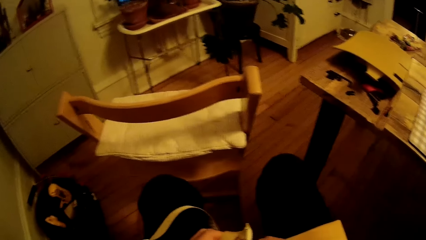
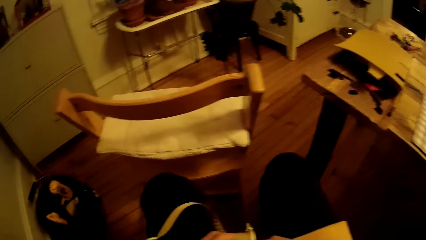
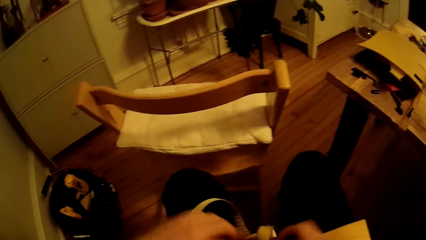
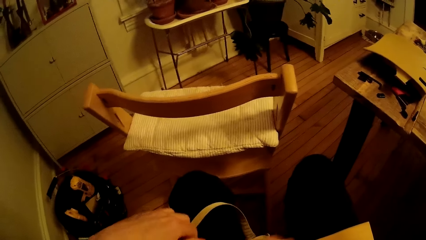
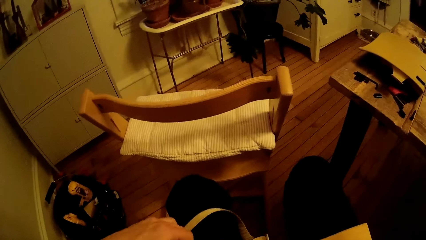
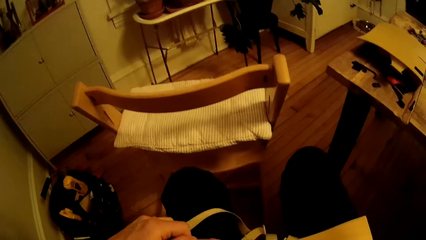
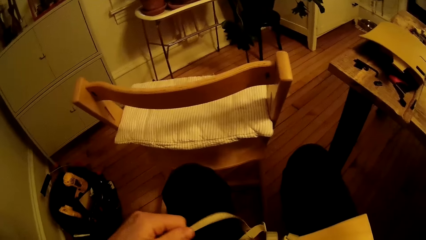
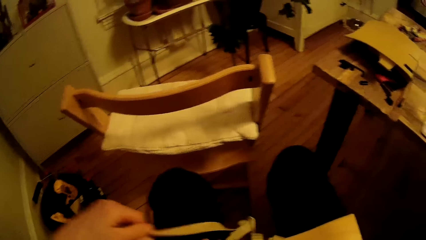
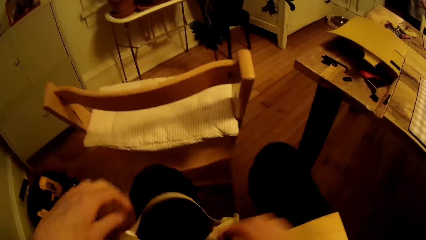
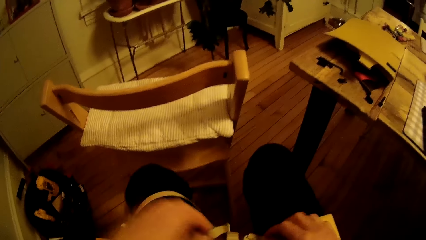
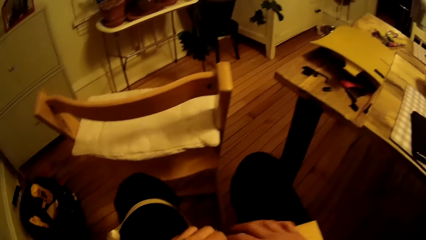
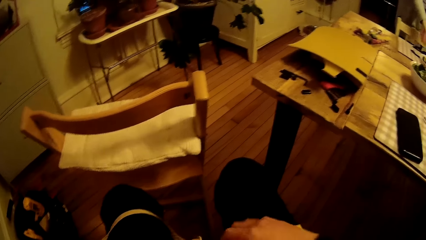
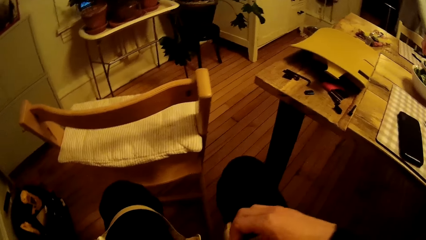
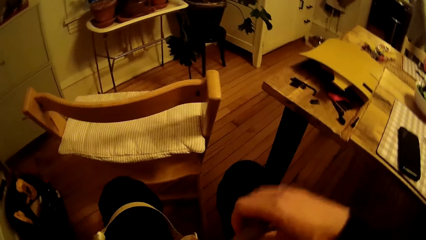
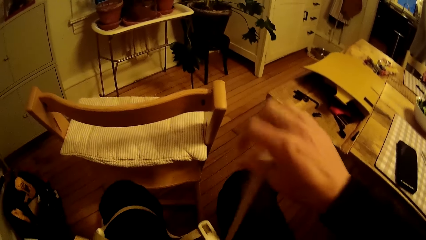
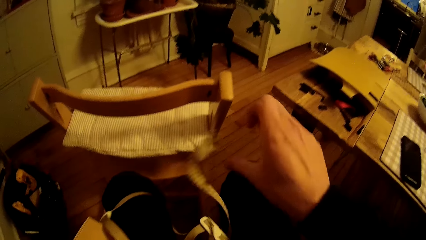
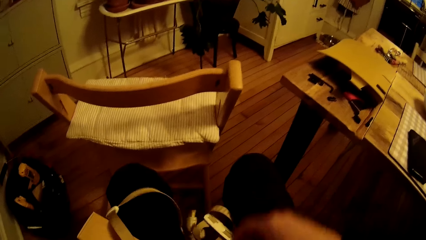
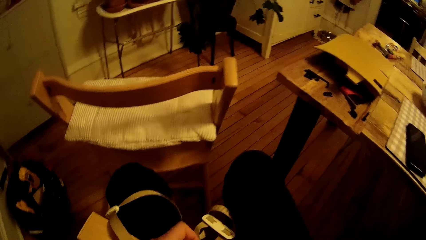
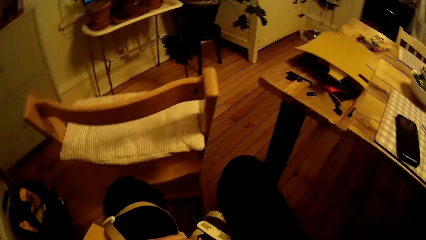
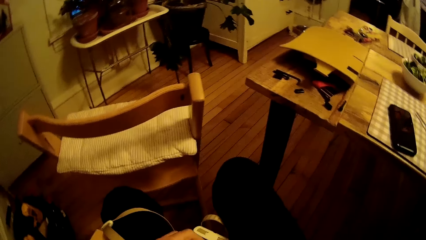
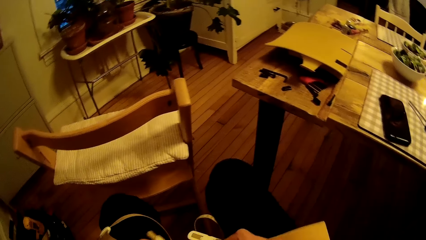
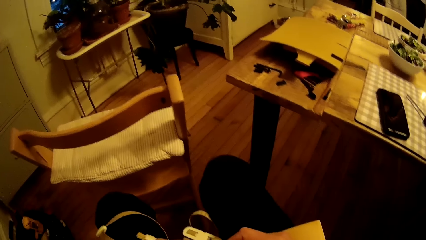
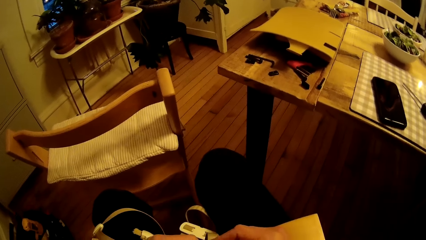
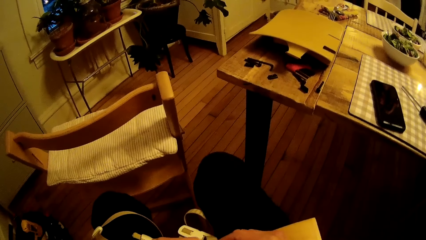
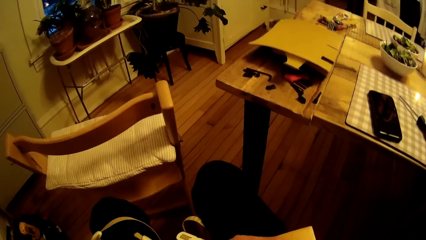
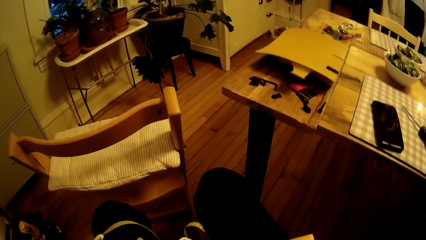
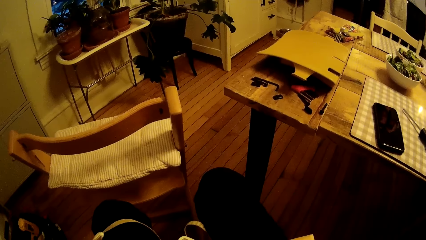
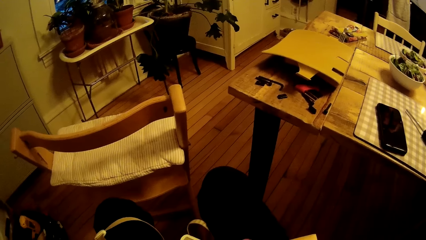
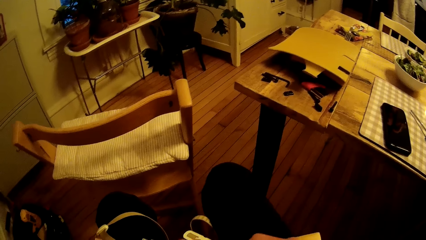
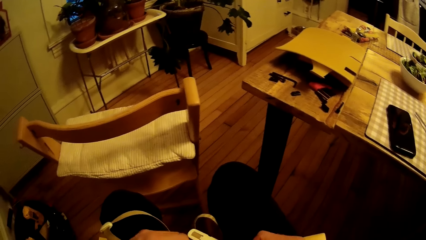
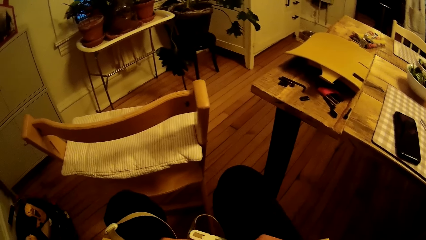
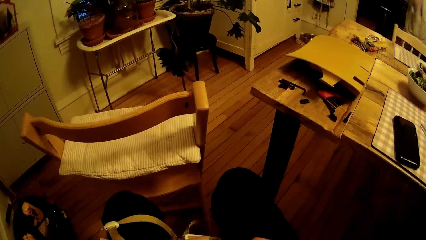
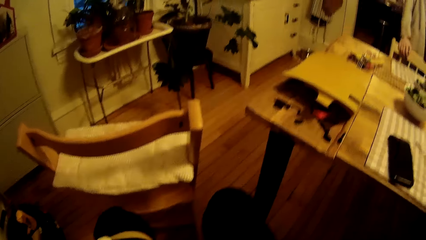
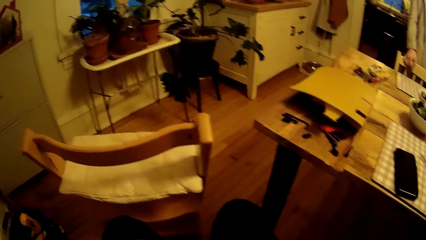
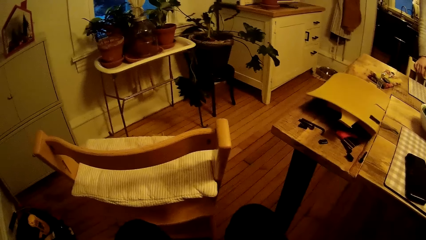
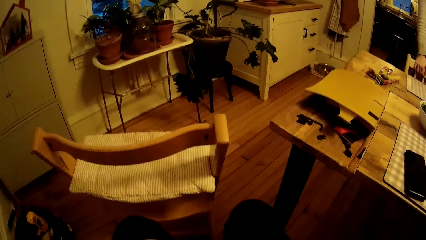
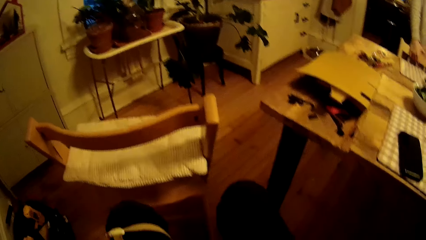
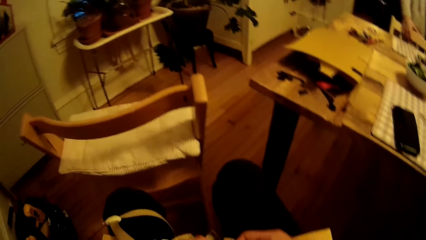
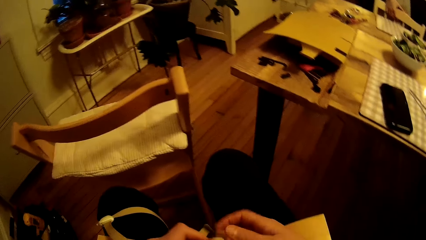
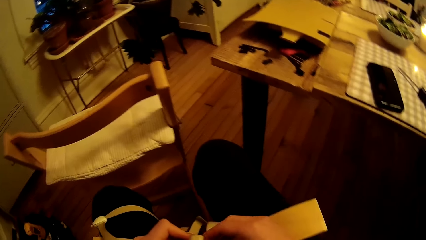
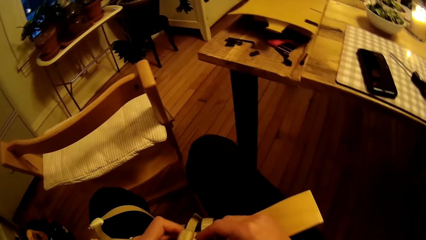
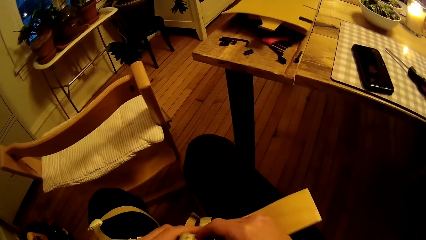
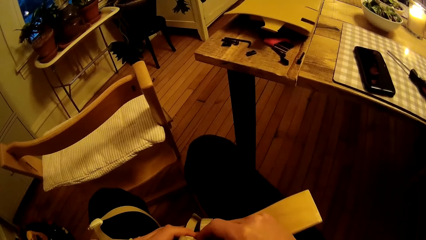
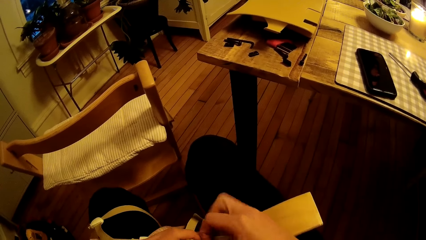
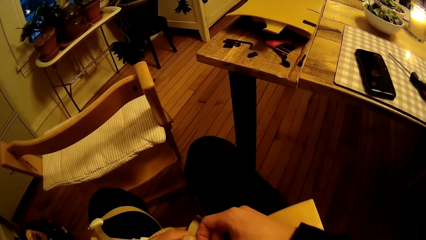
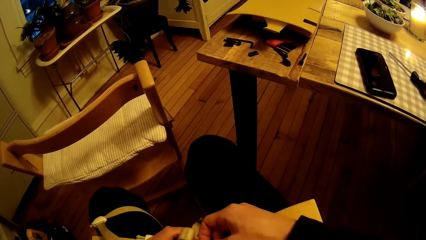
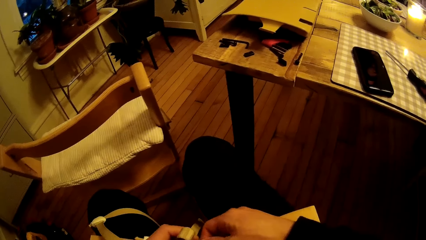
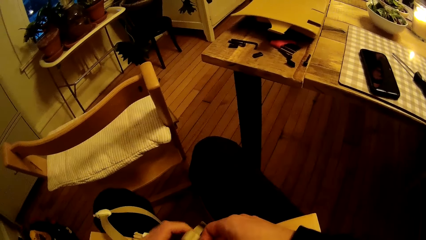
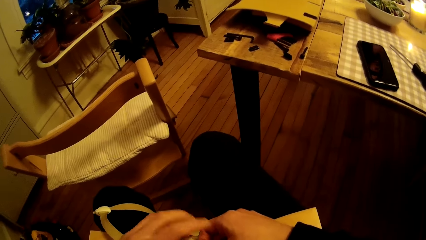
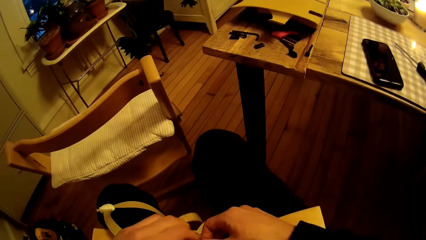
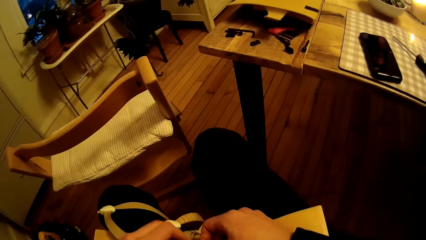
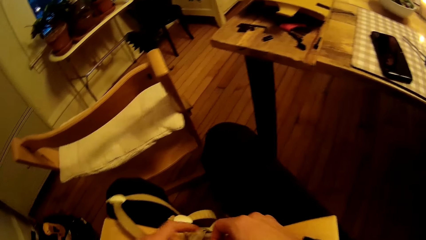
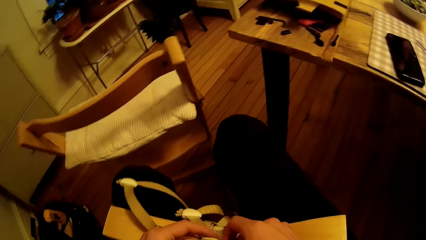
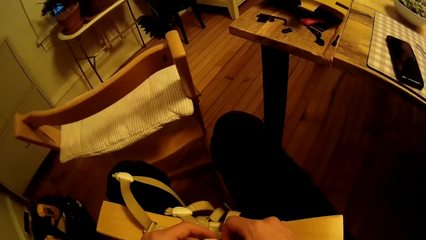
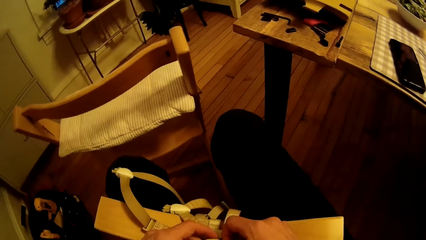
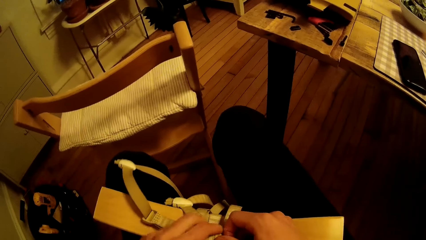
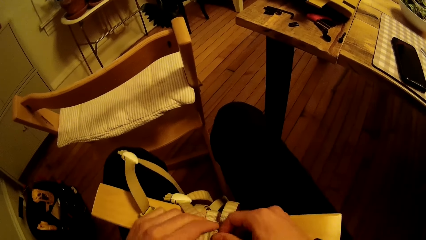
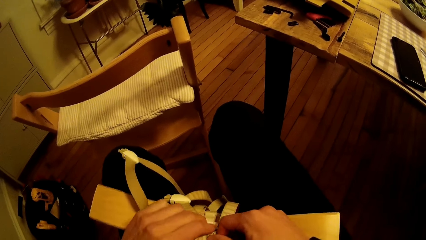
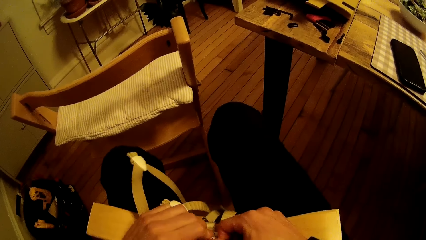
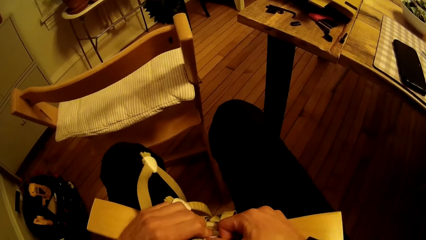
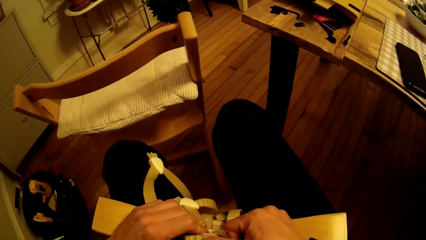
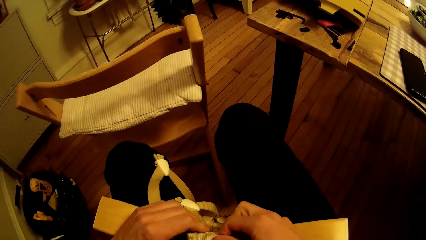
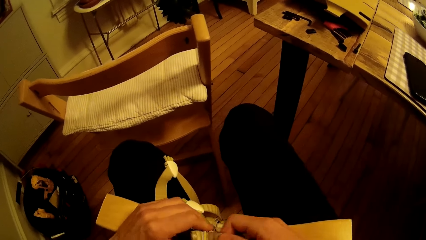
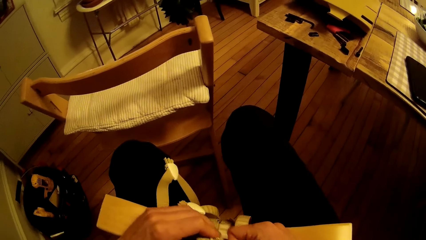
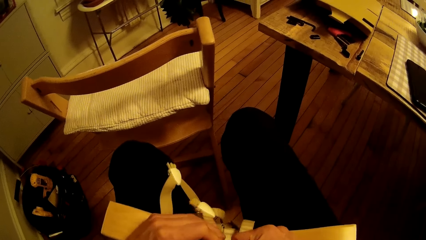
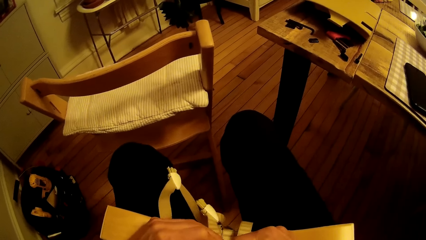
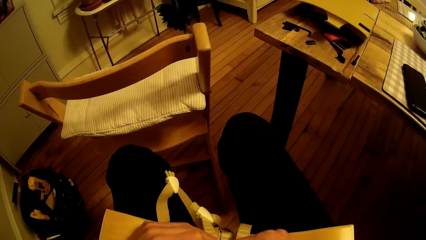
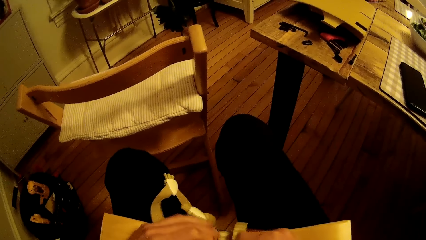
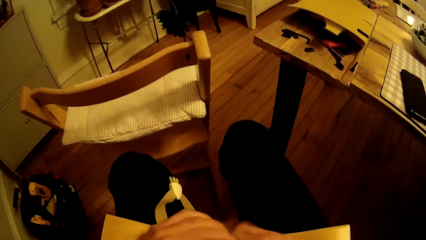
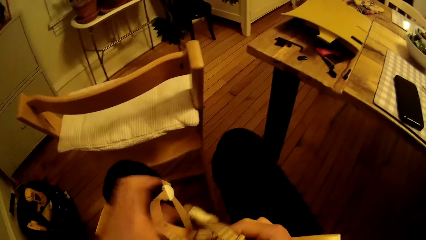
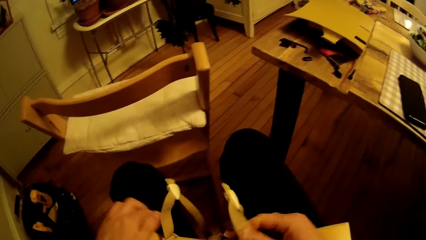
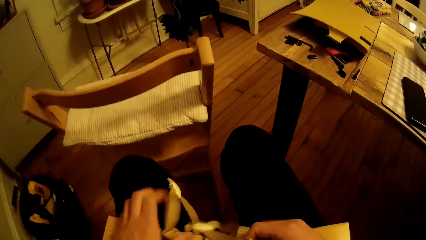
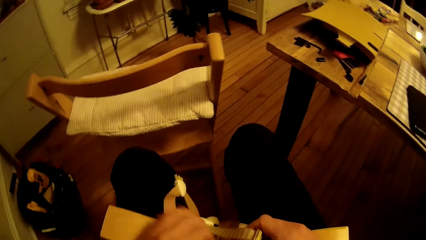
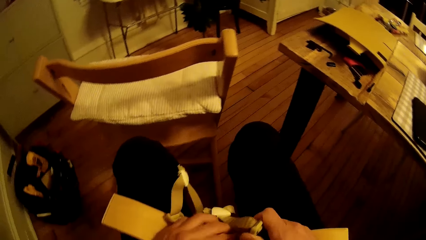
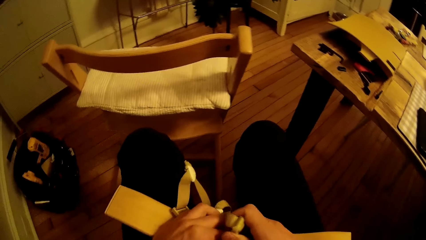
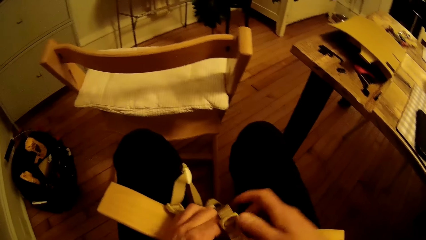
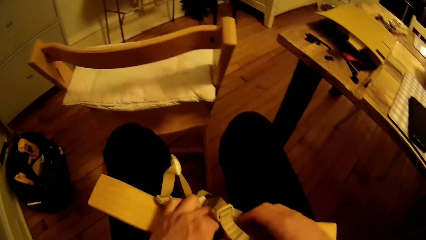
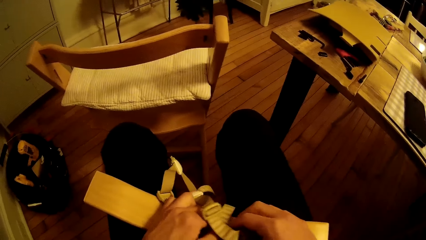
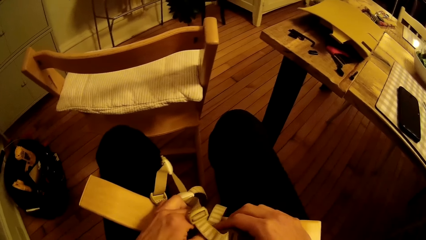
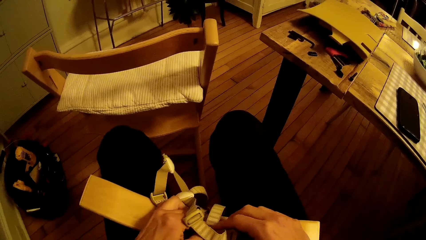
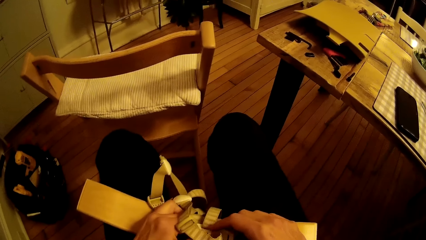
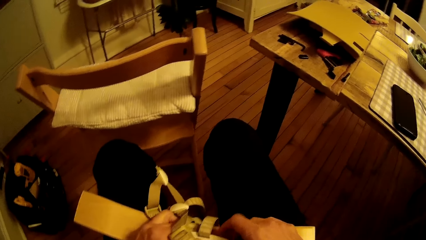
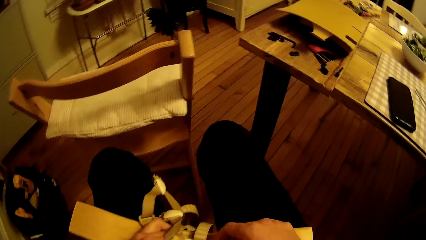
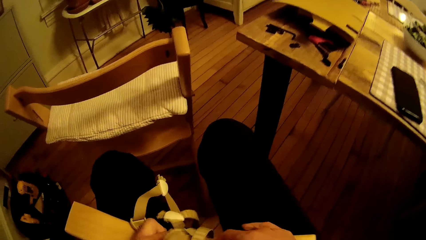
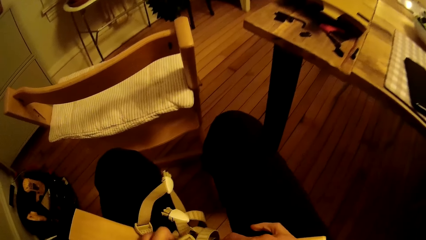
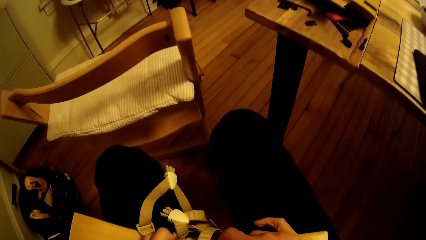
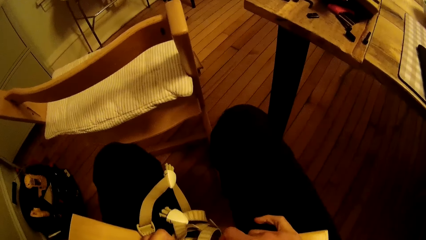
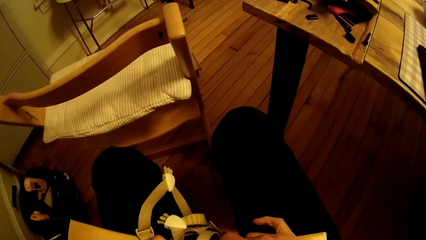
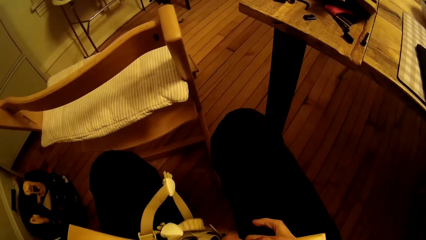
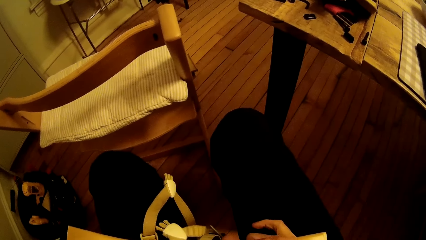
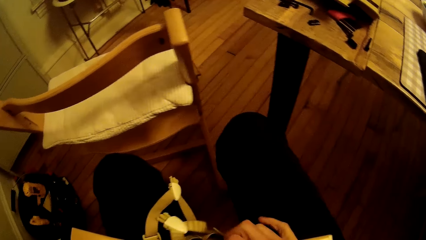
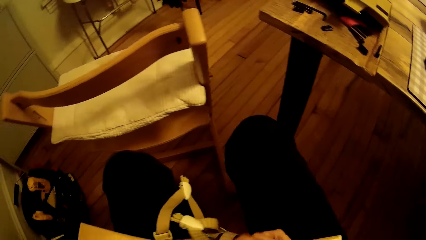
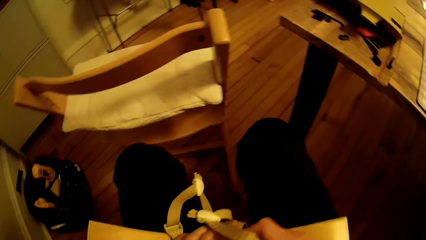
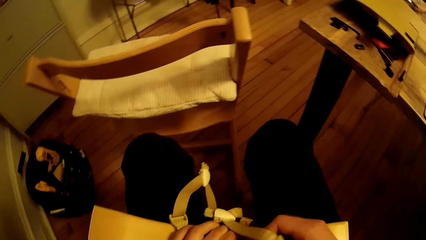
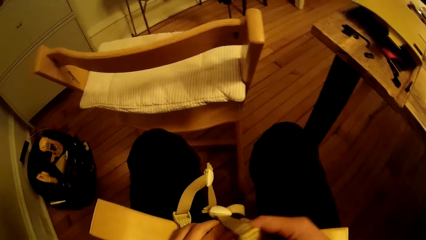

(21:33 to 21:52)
The camera wearer touches the belt. They tie a rope with the buckle on the wood. They drop the belt. They hold the belt. They drop the belt. They touch the belt. They adjust the belt. They drop the belt. They adjust the belt.
